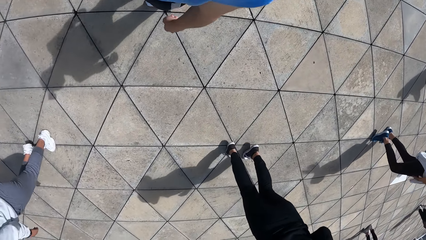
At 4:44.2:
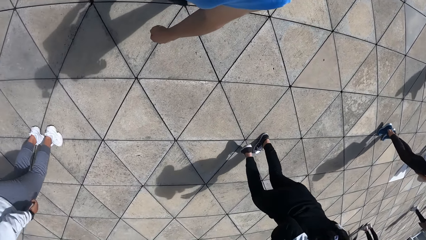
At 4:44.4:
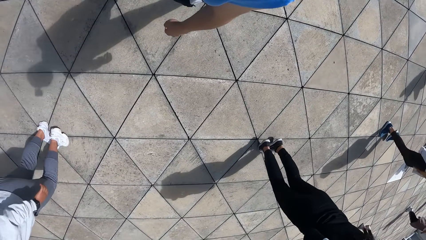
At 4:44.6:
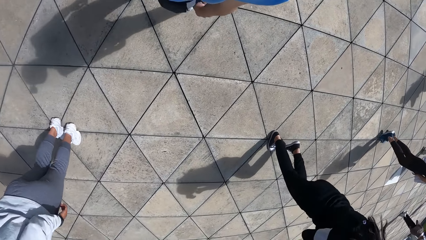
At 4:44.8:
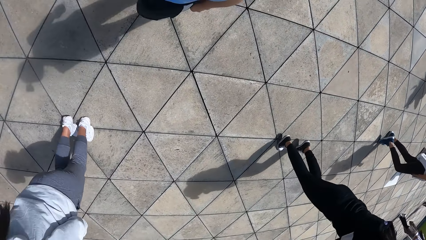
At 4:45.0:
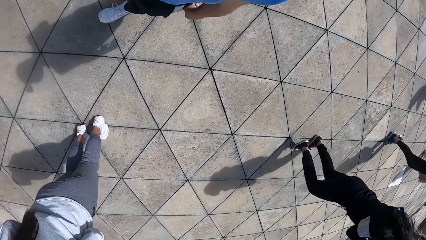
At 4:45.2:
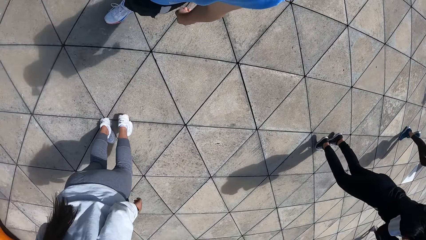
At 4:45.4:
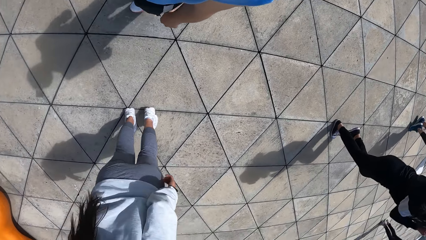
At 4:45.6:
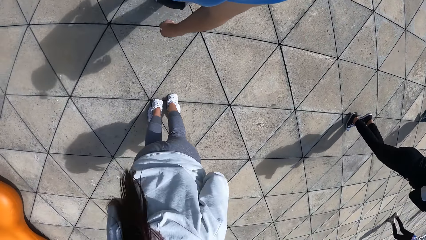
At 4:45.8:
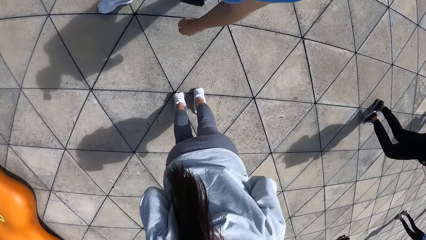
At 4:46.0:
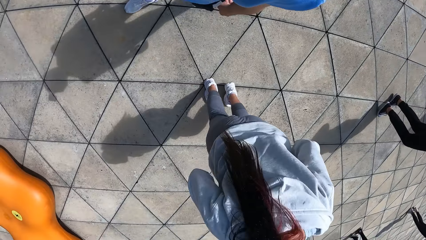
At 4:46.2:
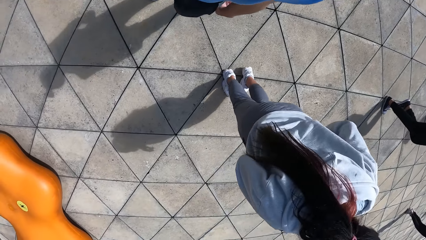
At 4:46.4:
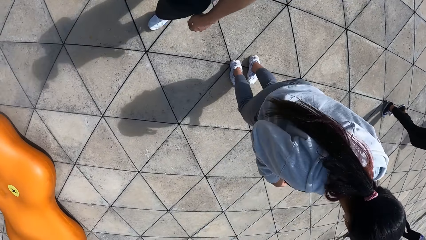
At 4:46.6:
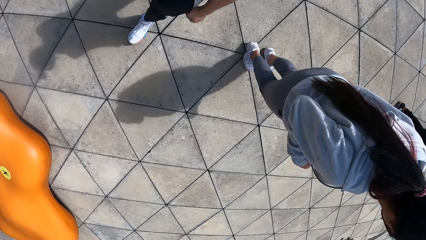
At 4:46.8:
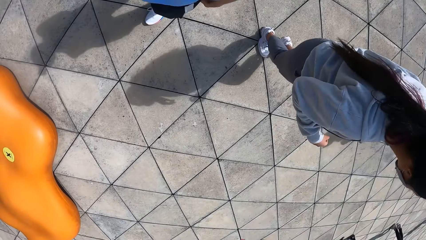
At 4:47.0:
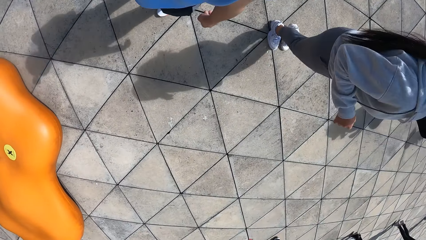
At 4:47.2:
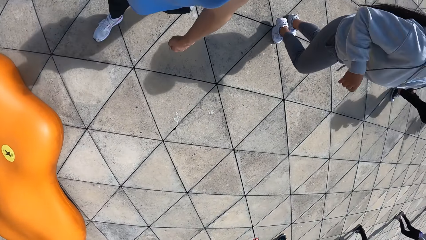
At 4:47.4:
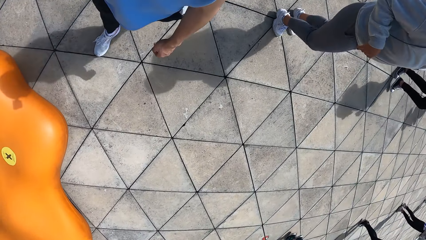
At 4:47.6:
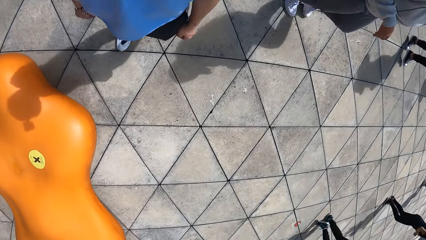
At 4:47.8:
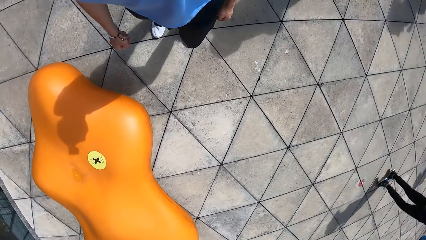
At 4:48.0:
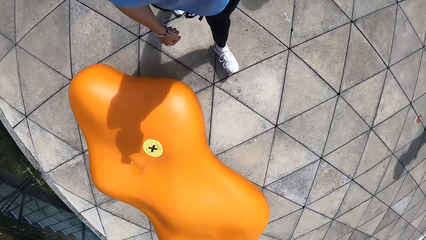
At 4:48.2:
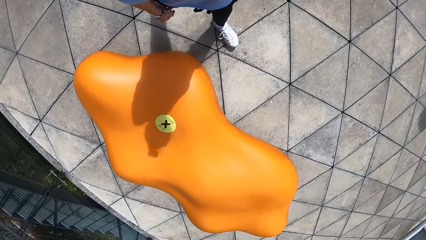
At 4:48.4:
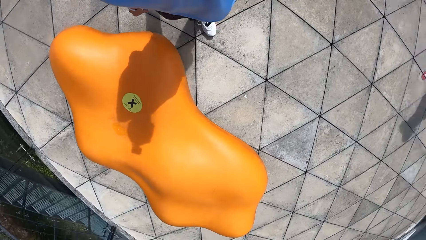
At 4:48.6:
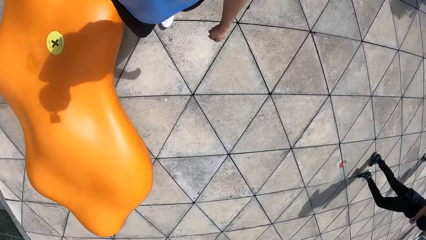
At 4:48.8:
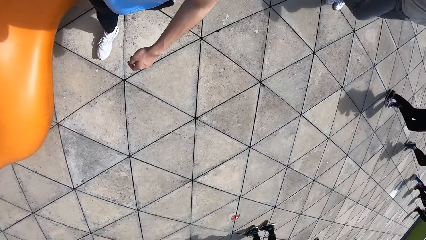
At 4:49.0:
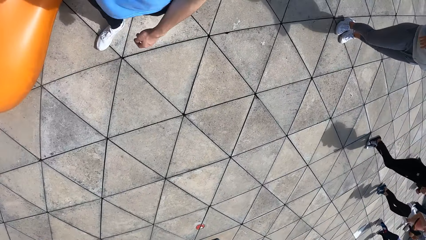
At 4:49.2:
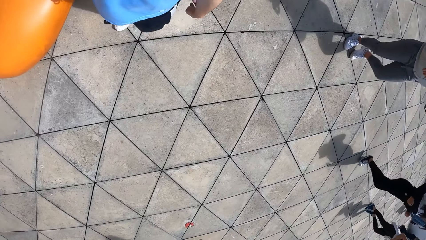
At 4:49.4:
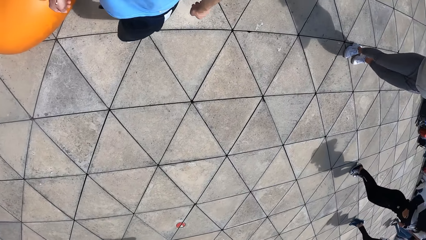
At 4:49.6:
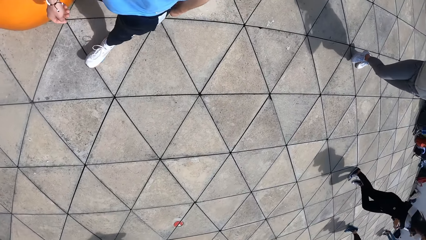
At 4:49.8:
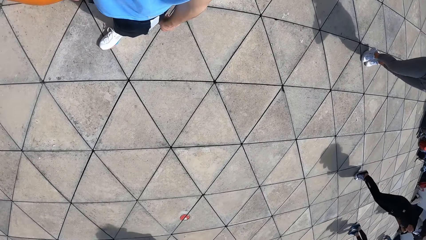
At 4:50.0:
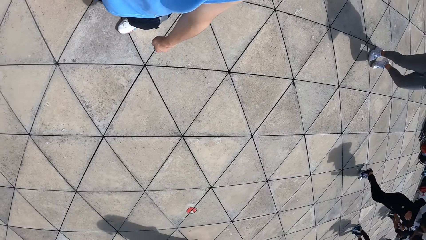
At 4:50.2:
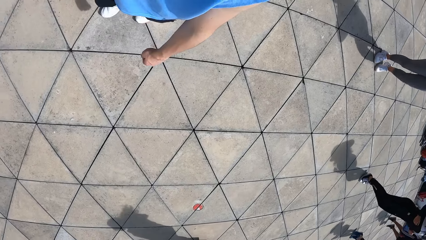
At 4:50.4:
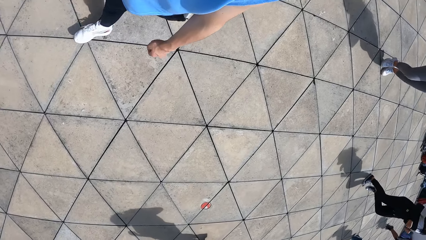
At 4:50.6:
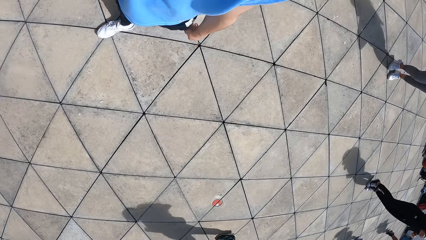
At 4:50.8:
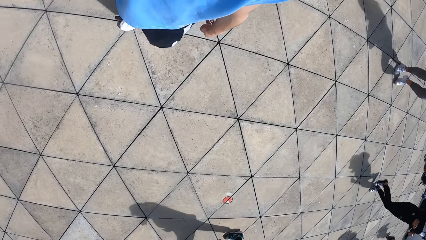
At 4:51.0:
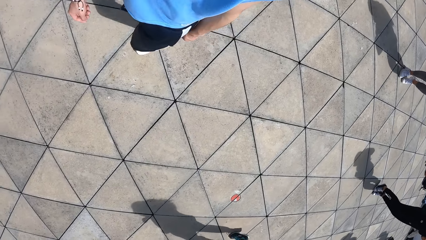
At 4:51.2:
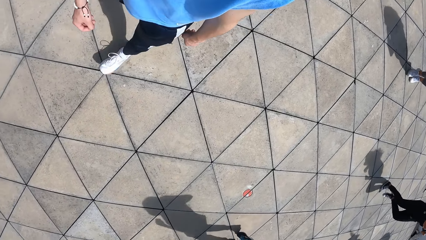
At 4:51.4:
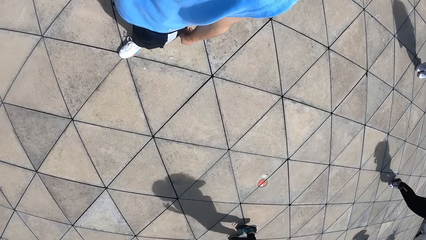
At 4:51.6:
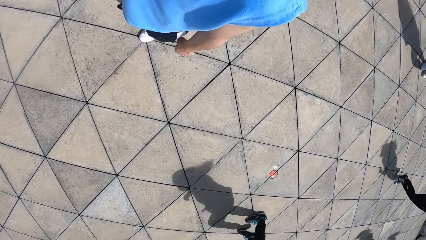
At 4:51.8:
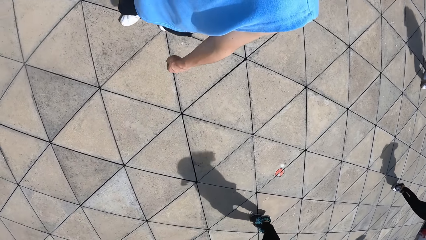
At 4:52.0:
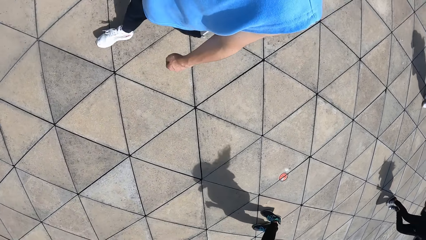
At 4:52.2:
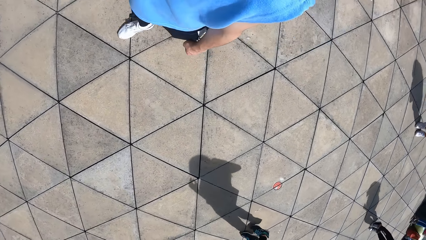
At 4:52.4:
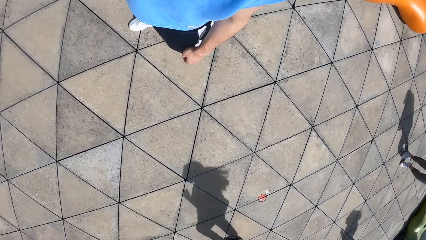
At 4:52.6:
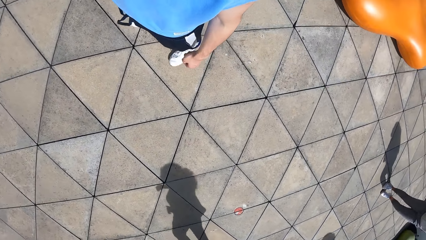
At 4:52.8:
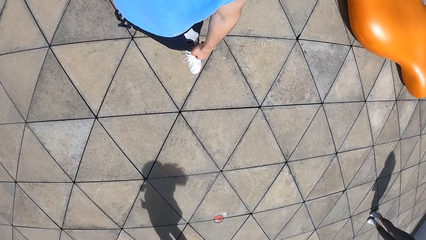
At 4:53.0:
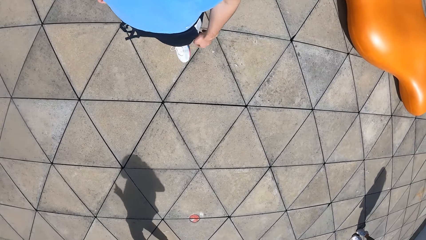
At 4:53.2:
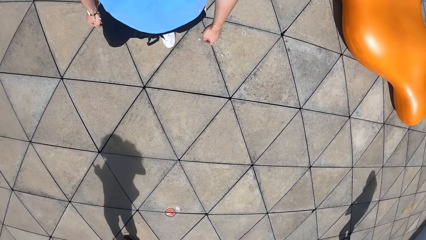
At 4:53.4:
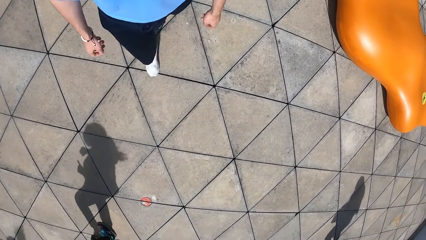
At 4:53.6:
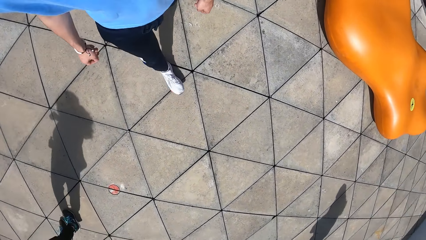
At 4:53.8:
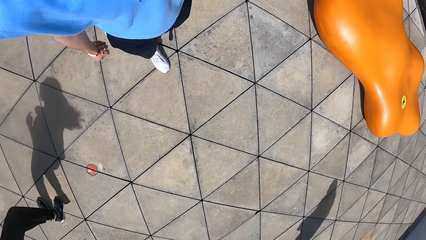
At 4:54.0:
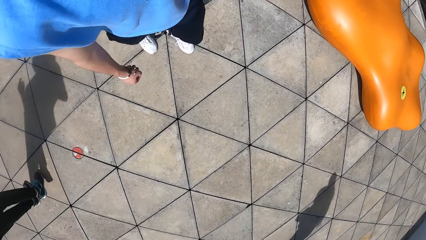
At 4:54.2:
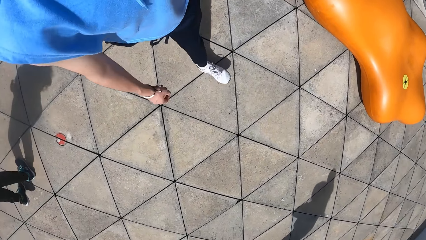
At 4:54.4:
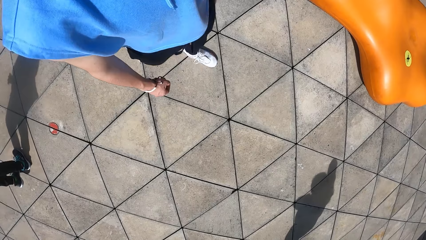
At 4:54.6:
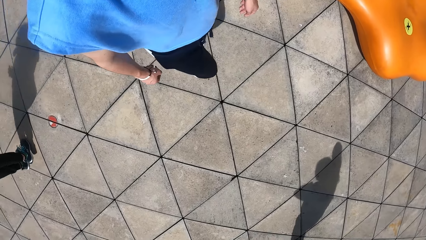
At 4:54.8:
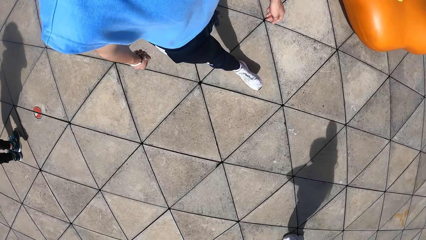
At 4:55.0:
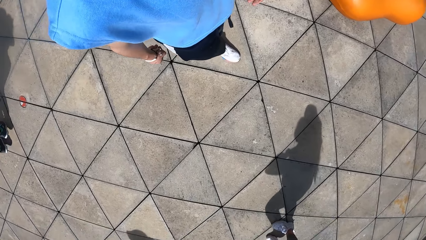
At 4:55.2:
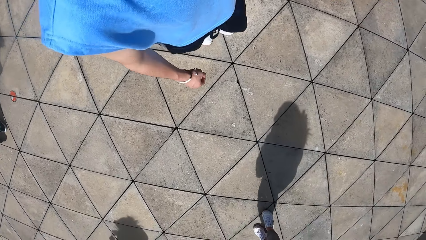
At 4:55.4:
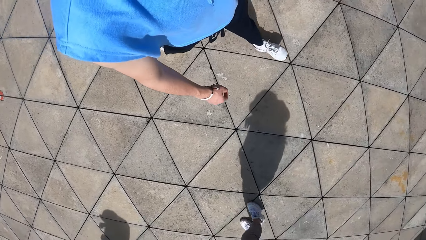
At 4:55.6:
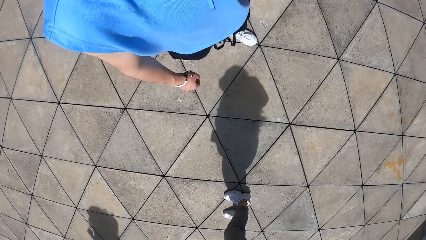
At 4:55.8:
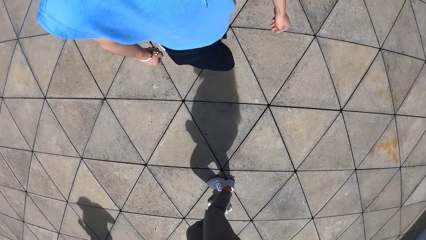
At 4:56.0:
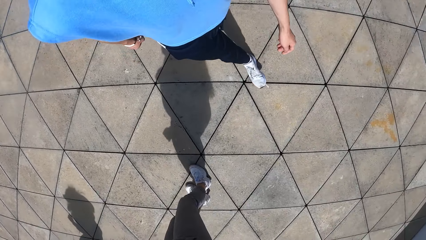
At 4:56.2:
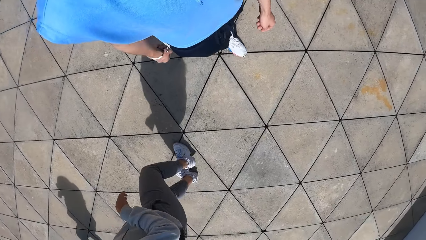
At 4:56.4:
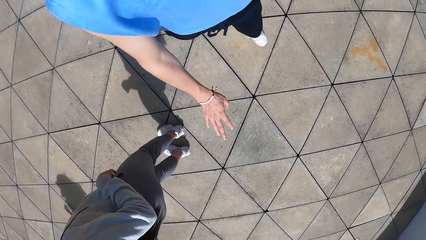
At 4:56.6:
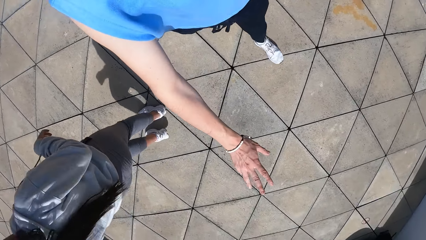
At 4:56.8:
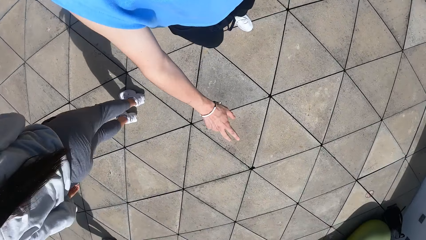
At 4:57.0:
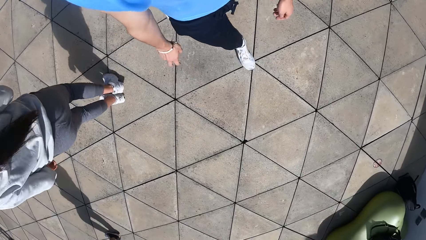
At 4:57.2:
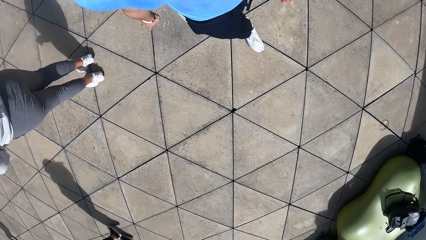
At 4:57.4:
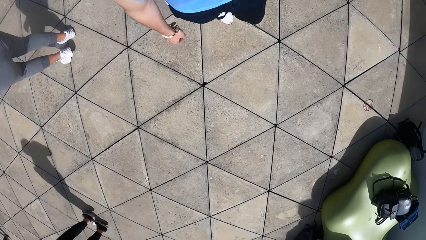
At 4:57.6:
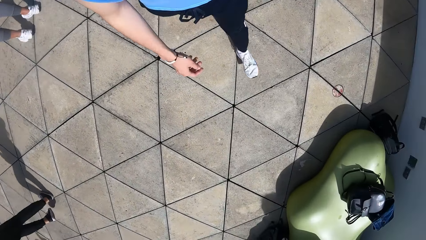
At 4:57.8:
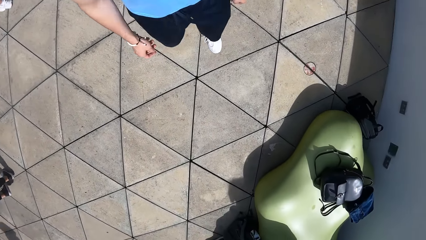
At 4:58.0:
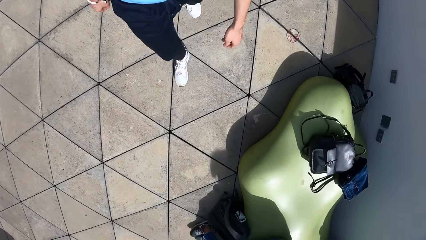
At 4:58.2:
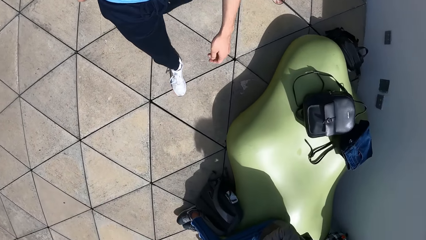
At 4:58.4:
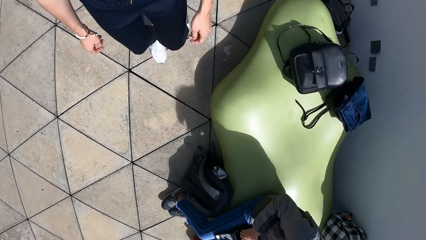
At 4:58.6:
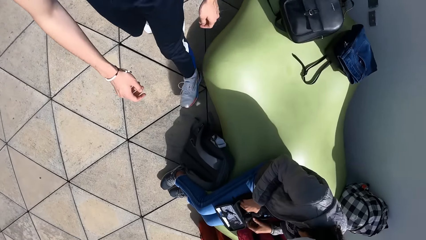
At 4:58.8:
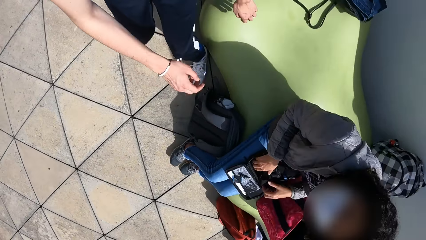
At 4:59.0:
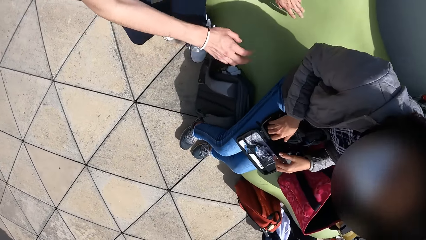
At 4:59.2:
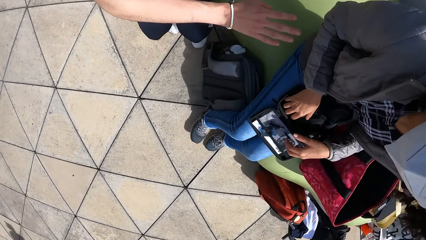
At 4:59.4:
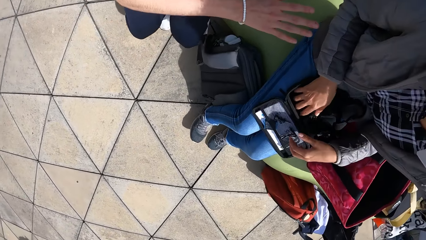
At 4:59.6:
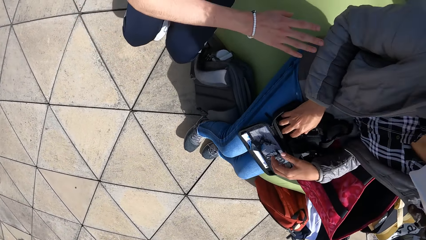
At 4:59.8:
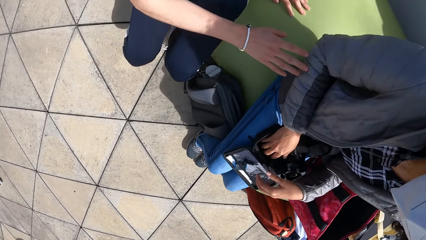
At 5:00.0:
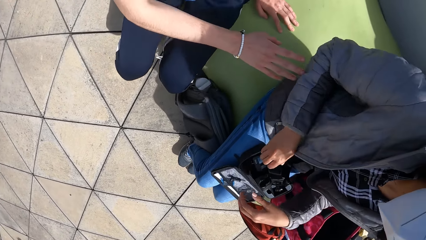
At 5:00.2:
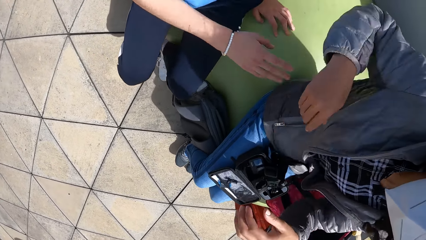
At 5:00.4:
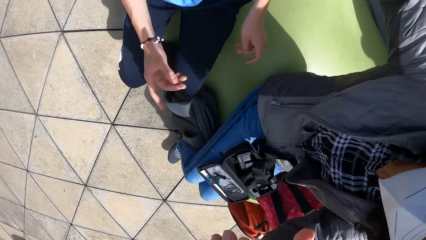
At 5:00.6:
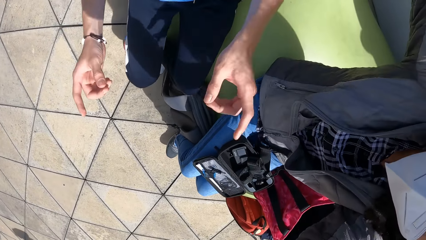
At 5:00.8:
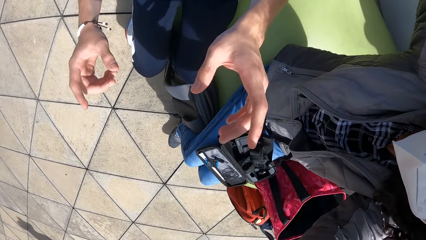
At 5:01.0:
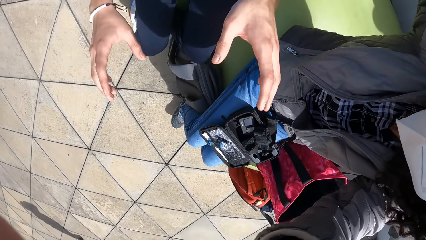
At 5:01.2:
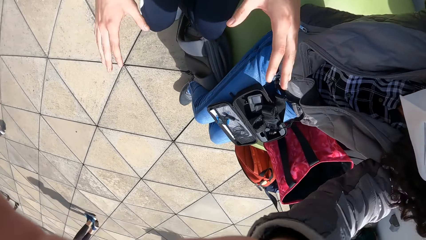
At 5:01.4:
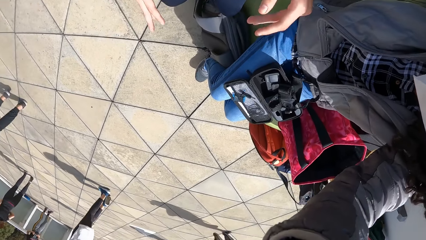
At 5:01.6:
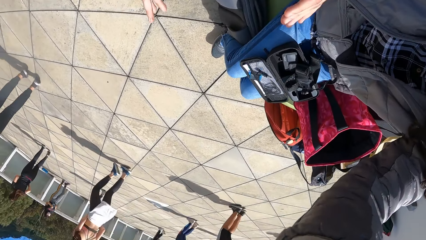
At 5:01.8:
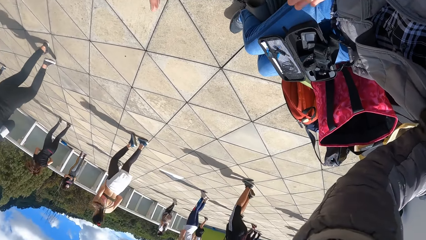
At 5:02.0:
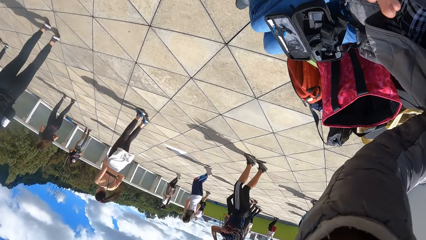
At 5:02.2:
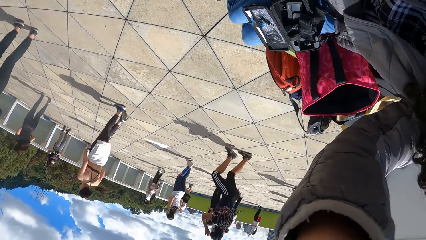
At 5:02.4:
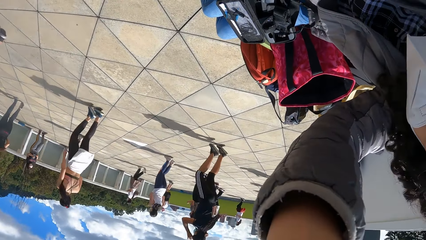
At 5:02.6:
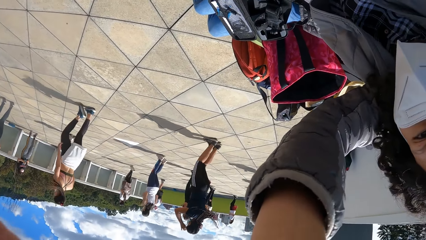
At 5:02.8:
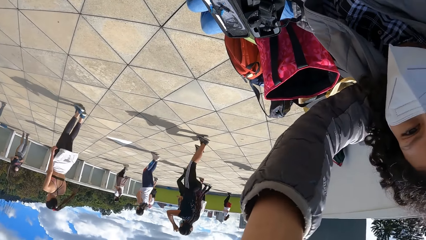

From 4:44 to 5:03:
The camera wearer walks towards a woman. They sit on a chair. They interact with the woman.
